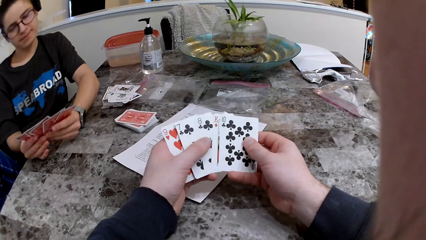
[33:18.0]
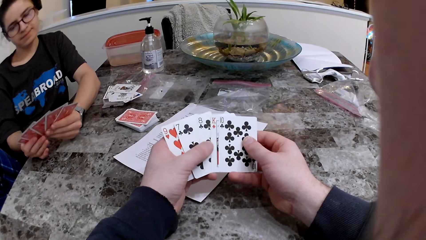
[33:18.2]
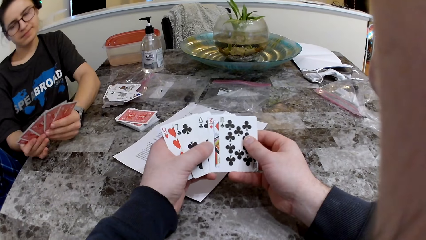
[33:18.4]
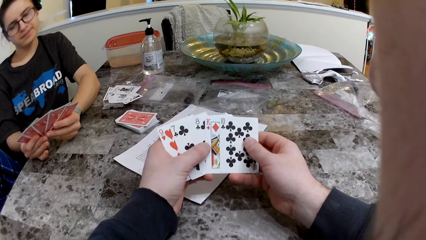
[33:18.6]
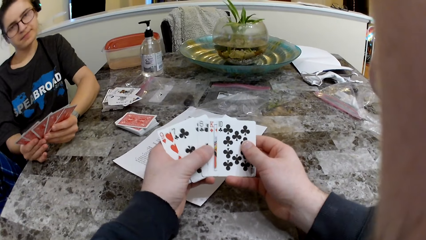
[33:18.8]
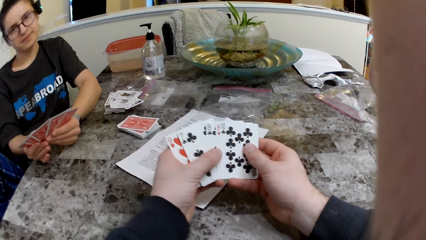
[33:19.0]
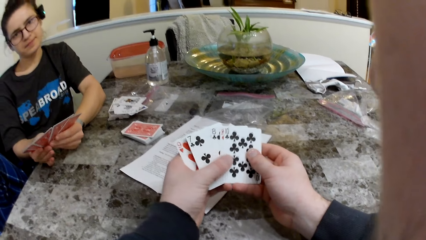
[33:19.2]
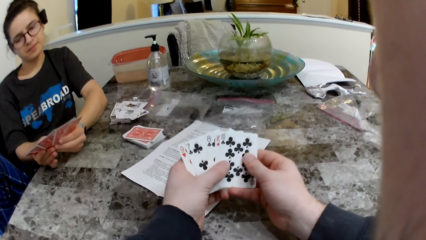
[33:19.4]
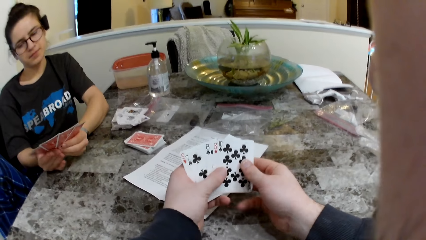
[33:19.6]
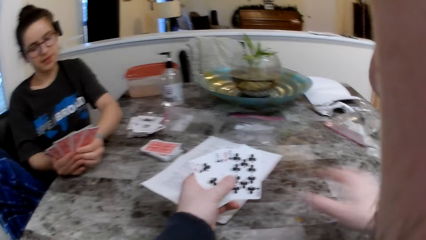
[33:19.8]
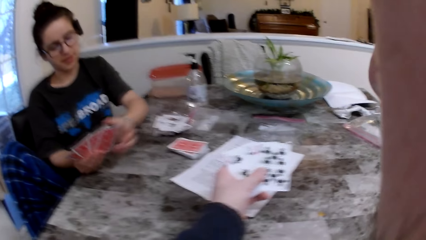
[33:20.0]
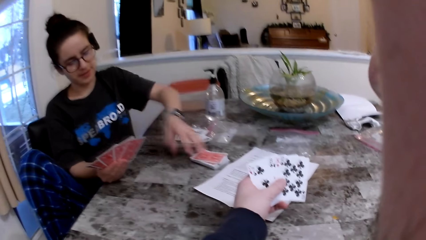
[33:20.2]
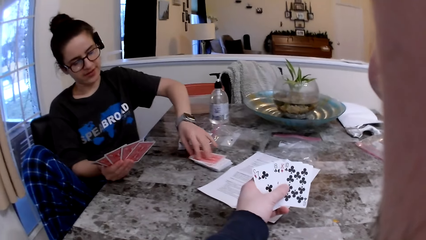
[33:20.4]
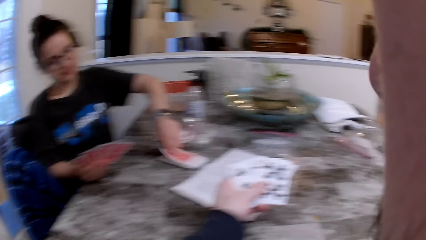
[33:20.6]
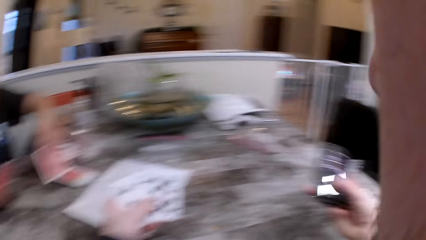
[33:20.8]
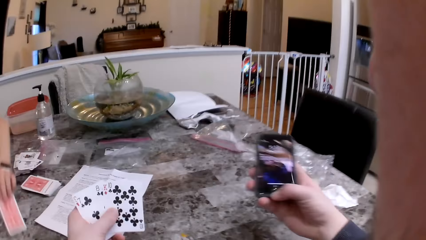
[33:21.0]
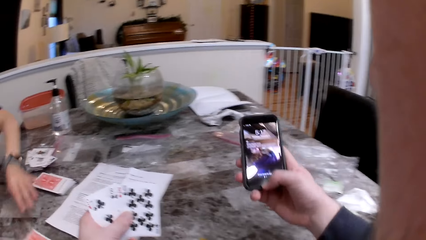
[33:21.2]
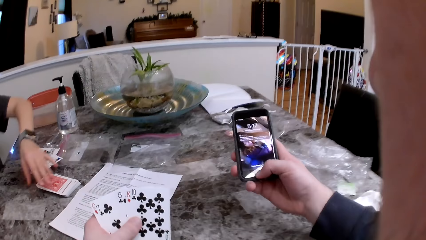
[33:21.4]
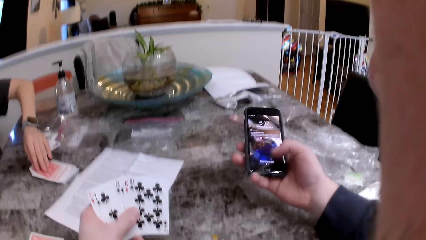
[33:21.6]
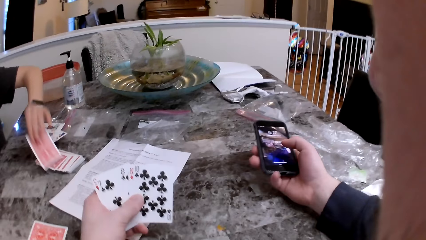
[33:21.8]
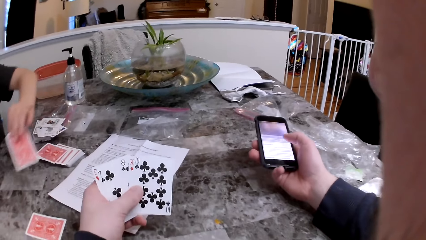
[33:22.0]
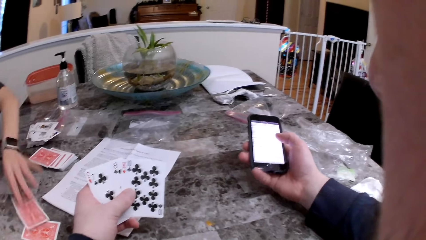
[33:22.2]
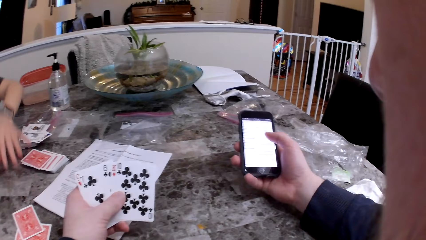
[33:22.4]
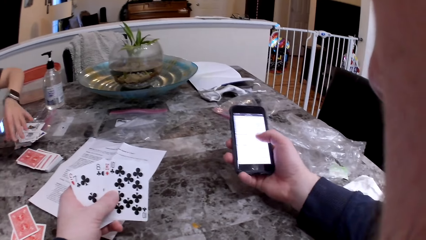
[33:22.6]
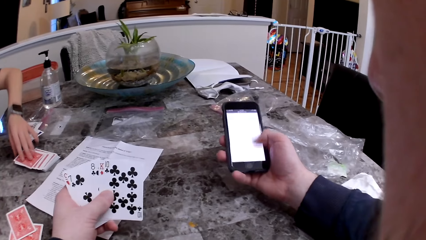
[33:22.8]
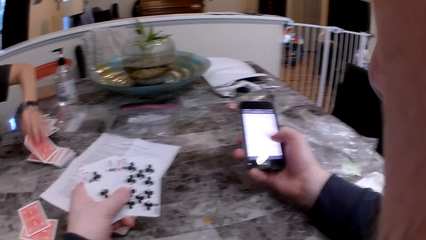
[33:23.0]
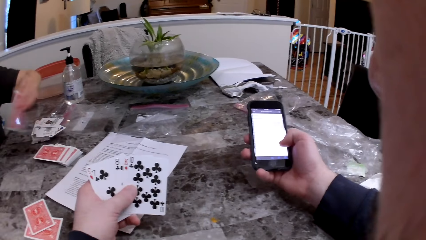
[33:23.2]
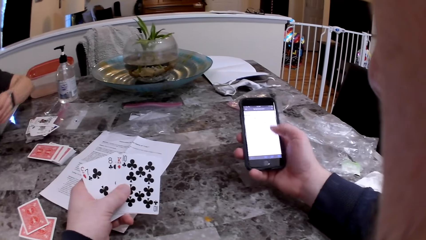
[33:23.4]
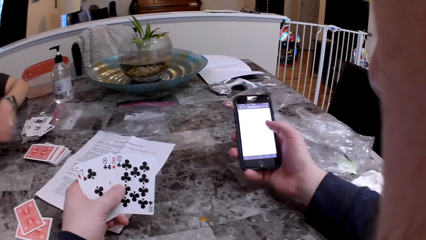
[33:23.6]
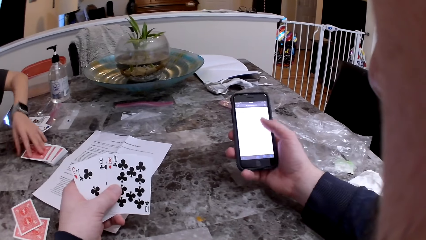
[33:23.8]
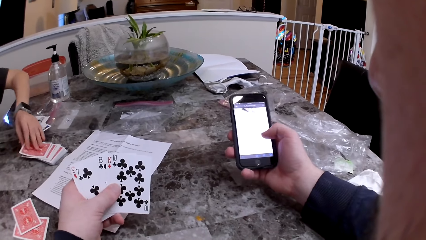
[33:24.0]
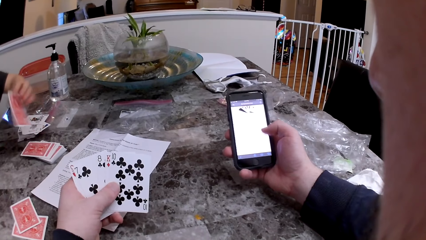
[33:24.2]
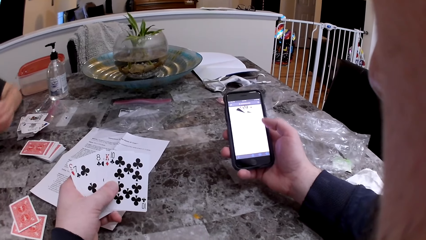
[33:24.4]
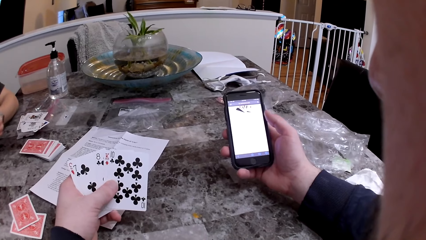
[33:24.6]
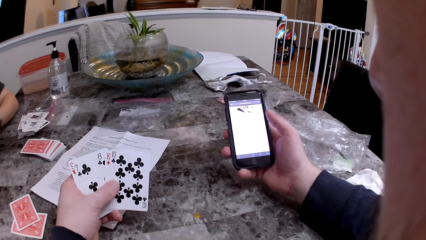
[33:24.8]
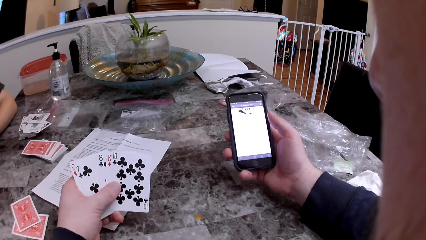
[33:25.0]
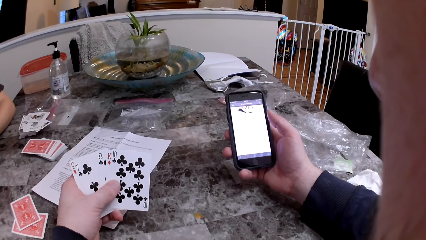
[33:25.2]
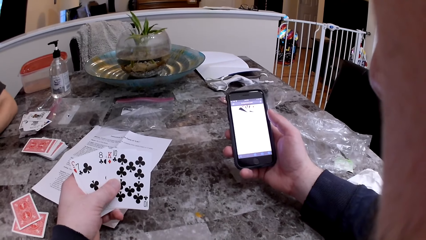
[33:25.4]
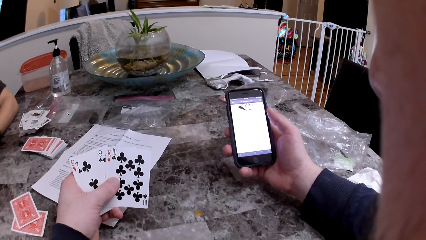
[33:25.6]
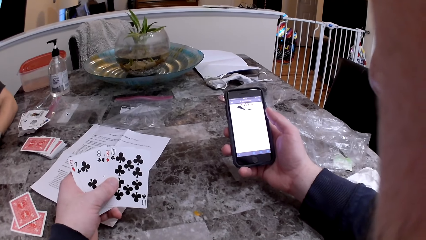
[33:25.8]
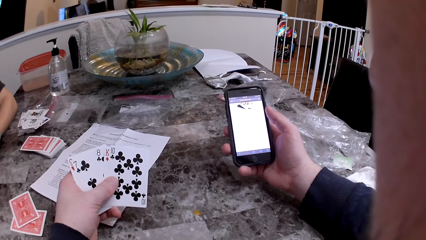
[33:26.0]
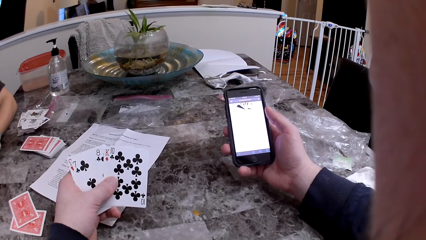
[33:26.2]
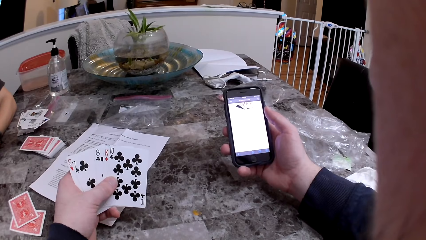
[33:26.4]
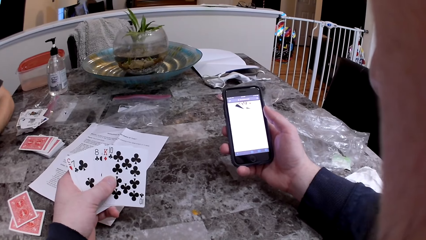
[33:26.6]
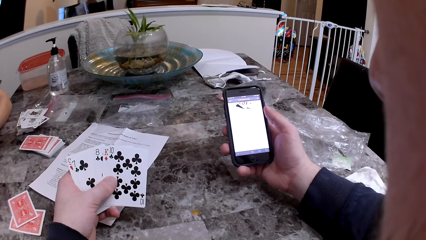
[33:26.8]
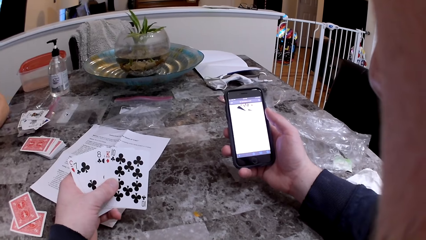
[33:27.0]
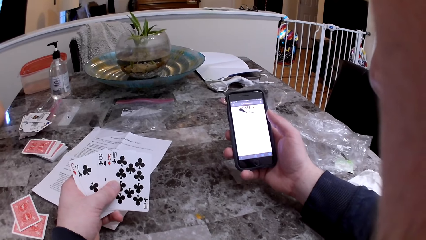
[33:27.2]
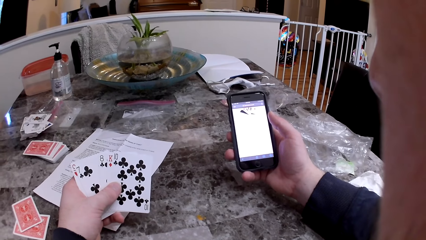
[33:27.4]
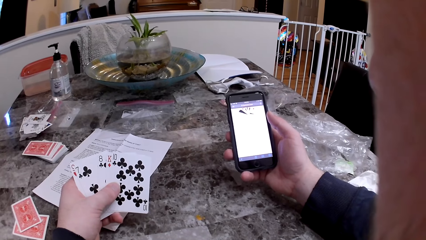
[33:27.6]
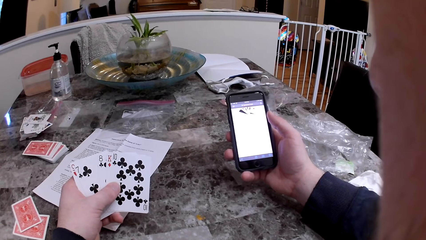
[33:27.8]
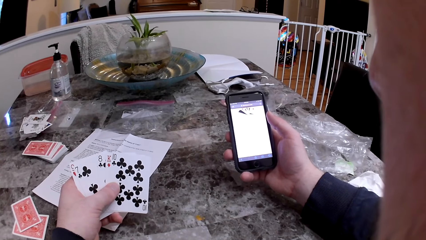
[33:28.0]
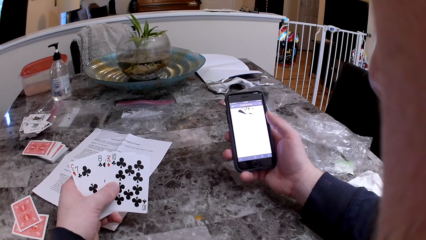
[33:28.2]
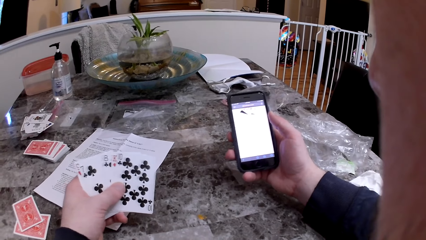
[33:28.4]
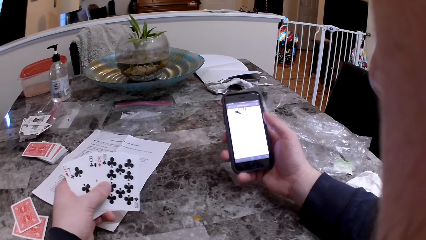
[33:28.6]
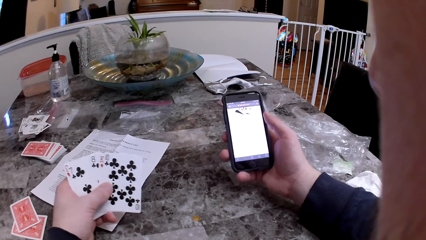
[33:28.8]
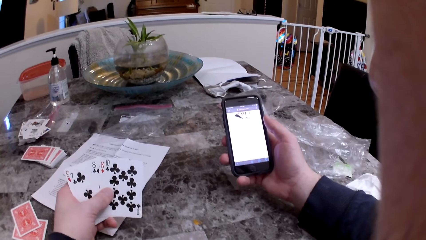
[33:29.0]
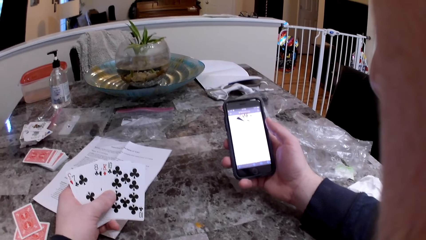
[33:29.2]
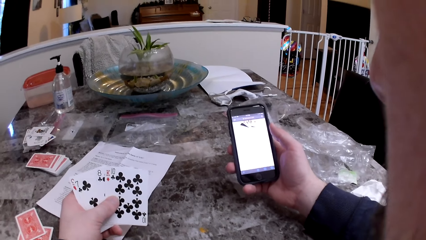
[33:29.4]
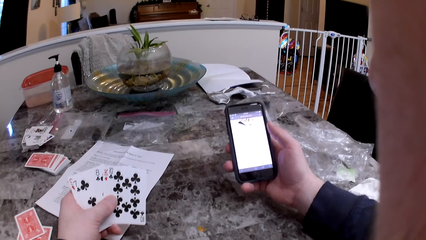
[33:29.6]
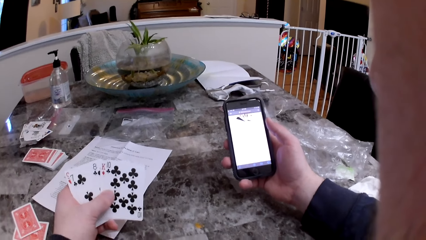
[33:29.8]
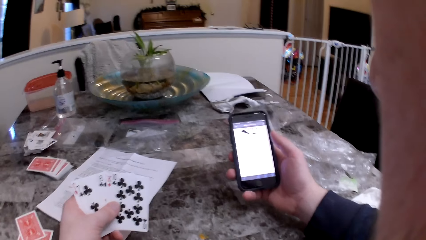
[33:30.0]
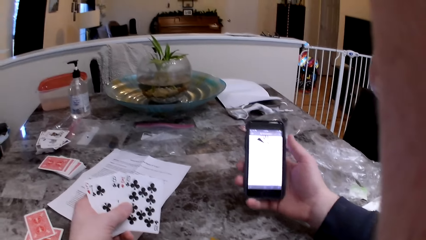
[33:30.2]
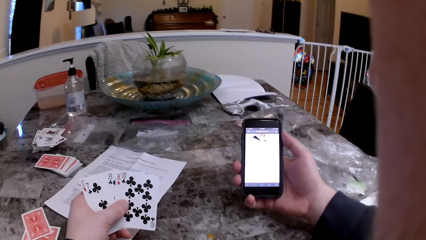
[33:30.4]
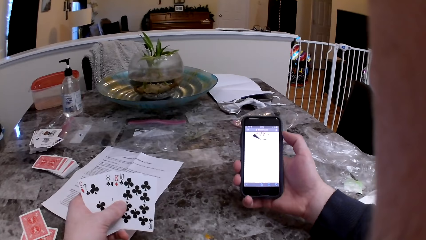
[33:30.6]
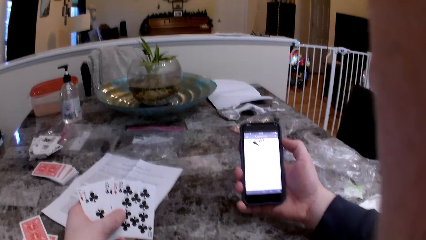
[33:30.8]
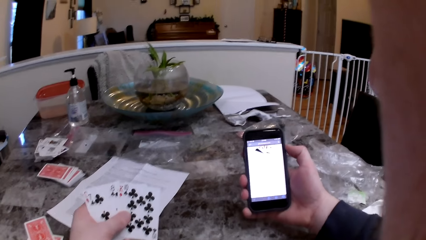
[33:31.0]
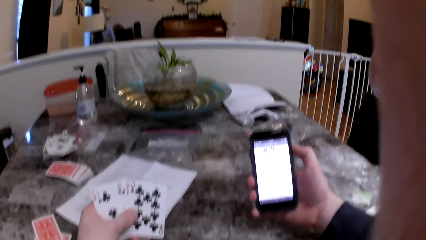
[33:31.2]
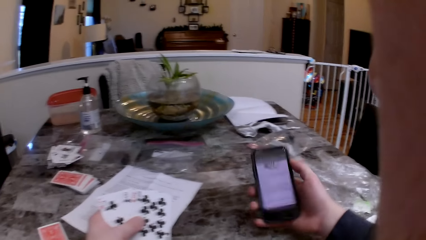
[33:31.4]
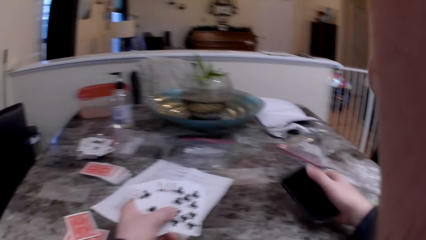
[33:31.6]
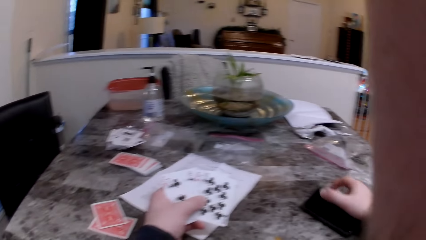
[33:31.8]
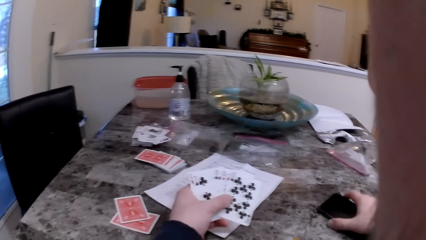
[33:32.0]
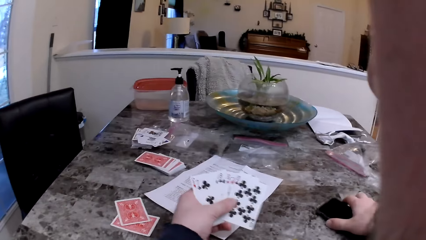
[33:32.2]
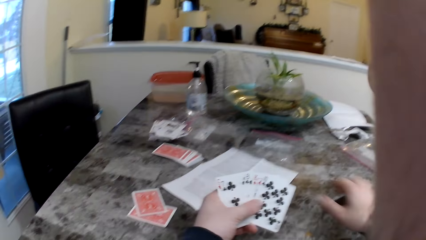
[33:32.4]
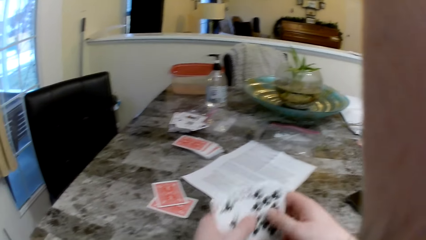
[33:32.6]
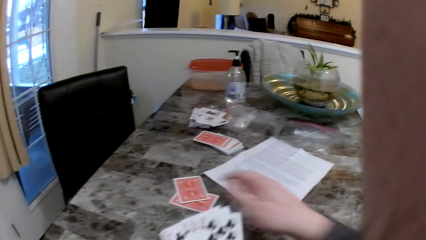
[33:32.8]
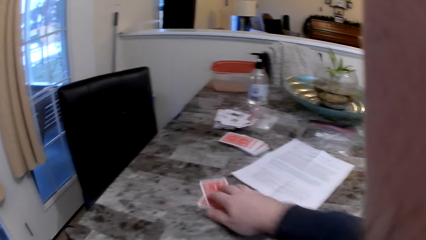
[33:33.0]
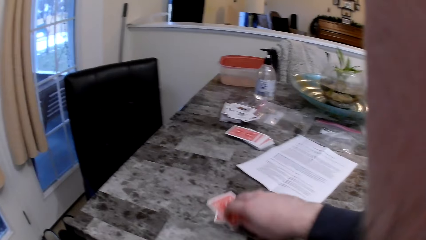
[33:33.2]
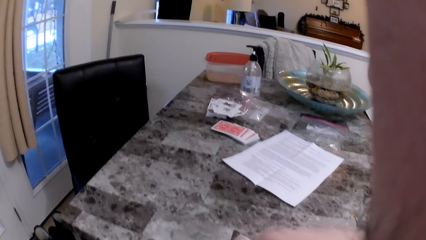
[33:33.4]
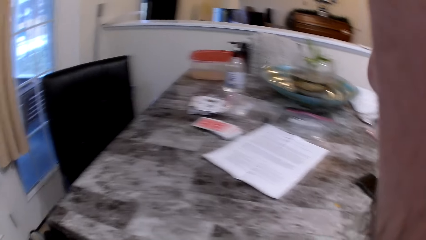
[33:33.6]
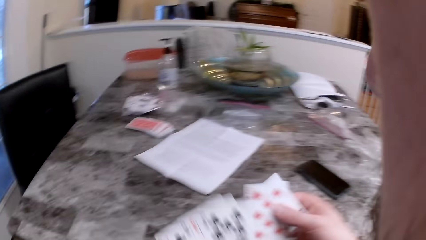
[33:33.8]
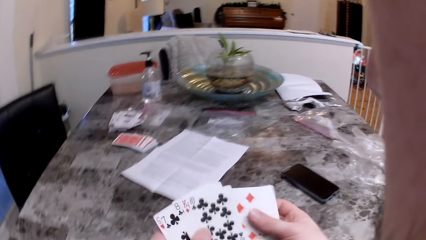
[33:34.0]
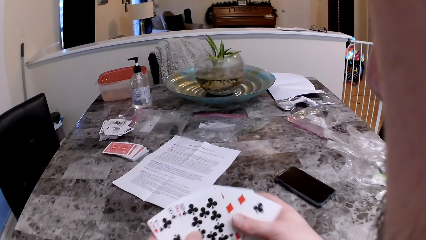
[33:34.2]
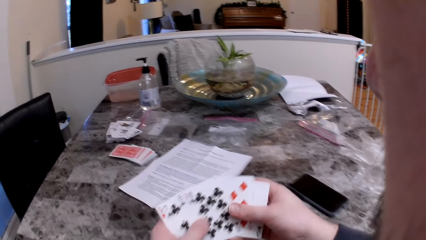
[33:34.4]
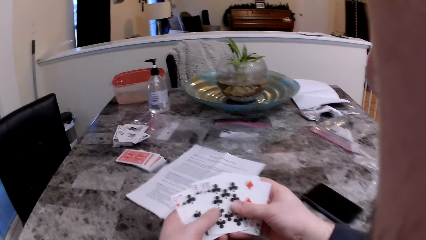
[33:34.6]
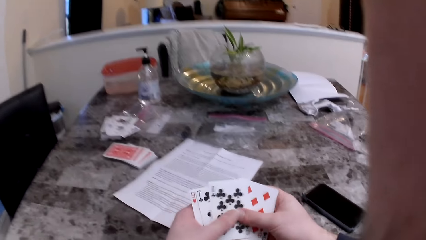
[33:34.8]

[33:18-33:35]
The camera wearer takes the phone on the table. The woman picks up a card from the deck of cards on the table. The camera wearer operates the phone with his right hand. The woman deals cards to the camera wearer with her left hand. The camera wearer checks the phone. The woman puts the card on the table and picks up a card. She picks up a card again. She stands up from her chair. The camera wearer turns off the phone, drops the phone on the table, and picks up the cards on the table with his right hand.
